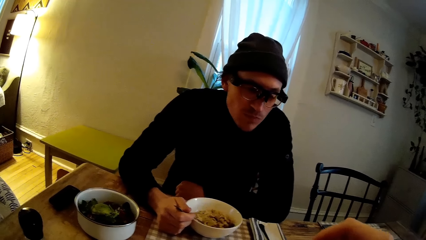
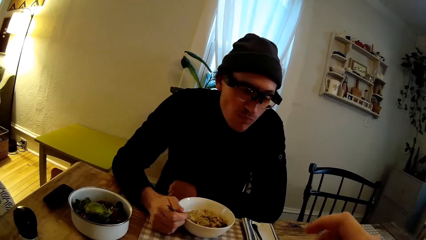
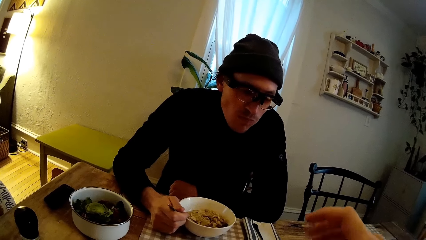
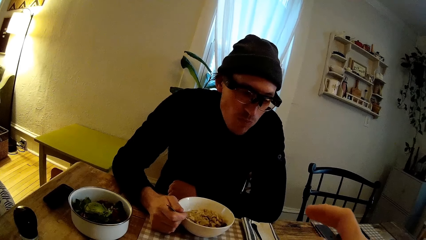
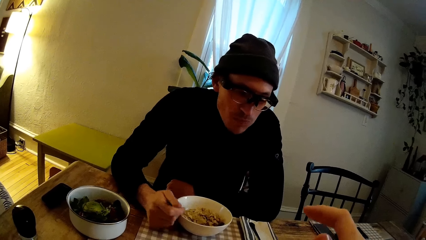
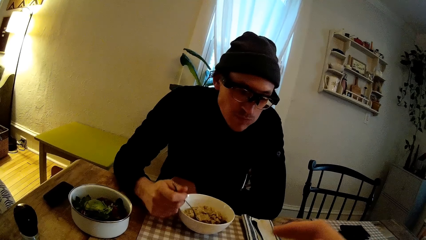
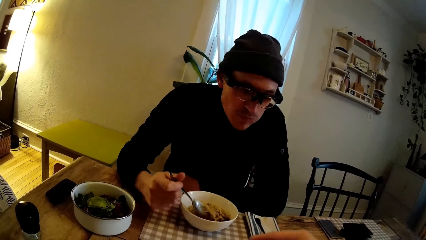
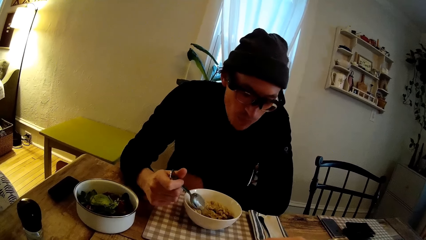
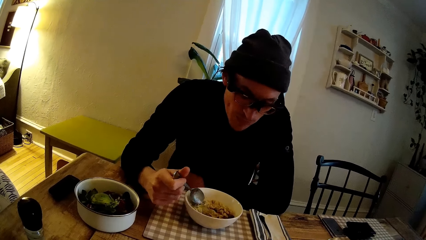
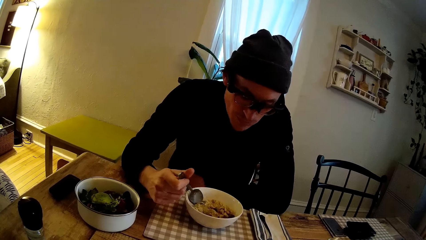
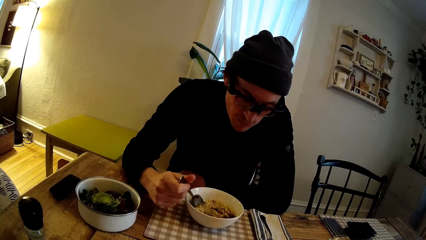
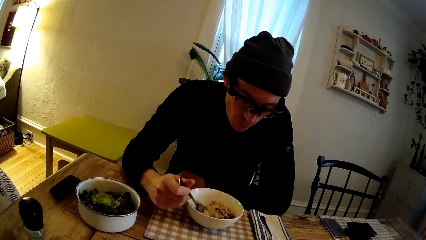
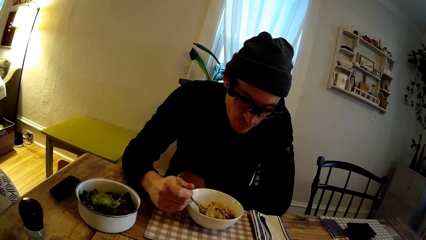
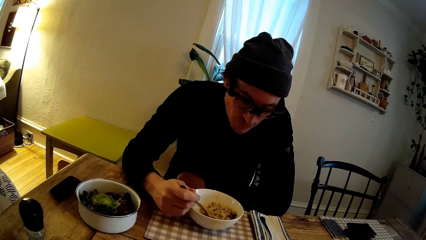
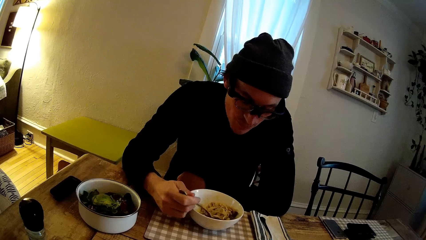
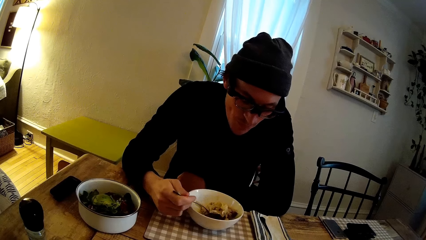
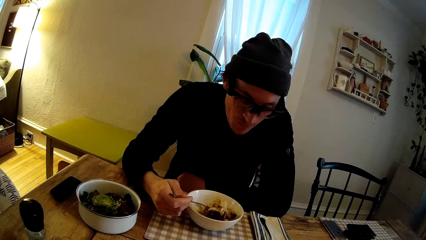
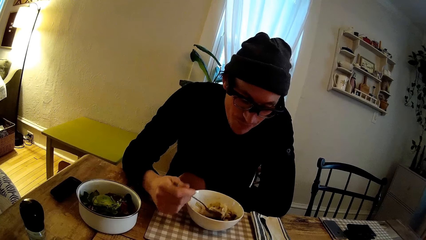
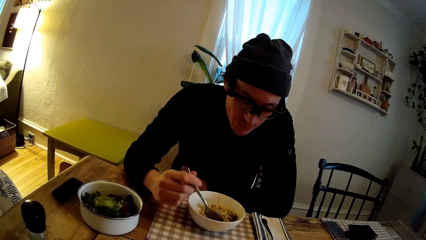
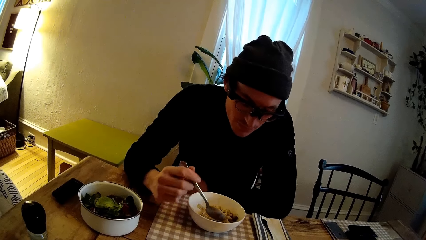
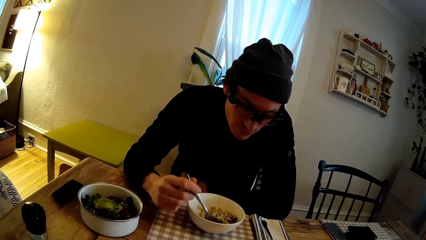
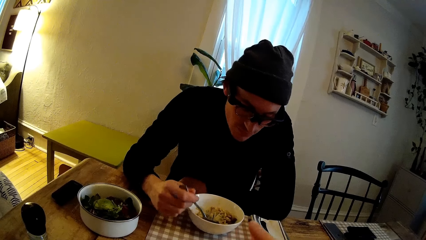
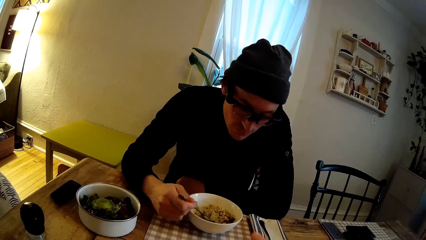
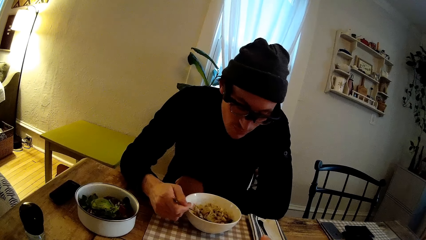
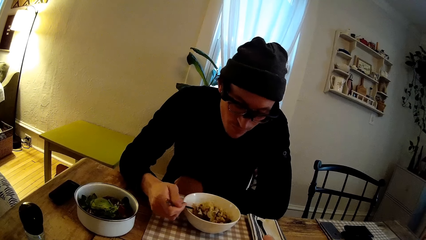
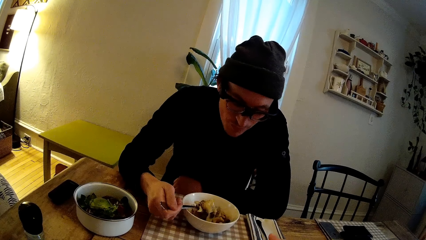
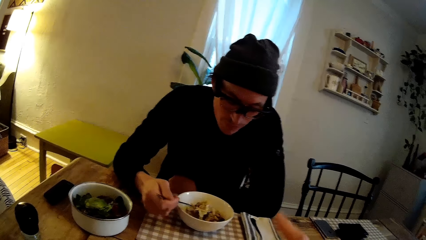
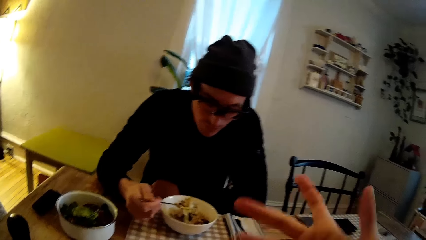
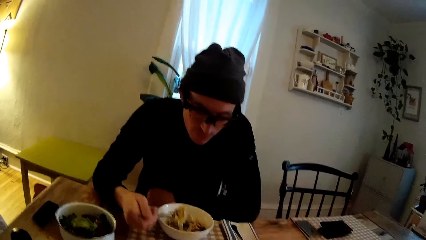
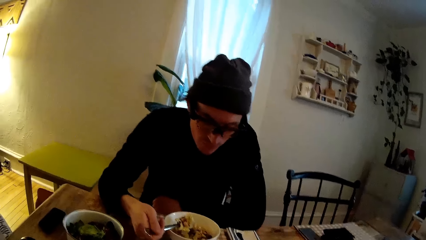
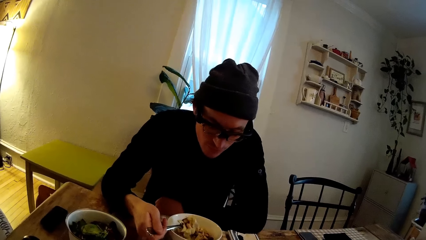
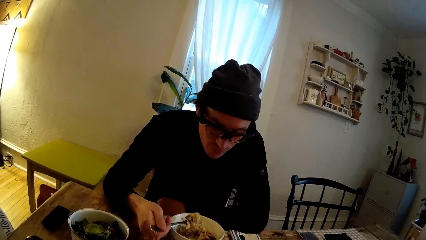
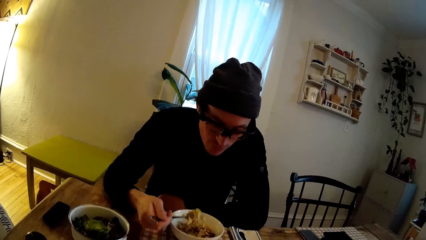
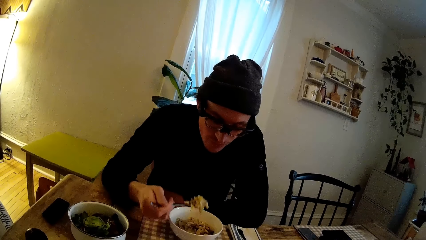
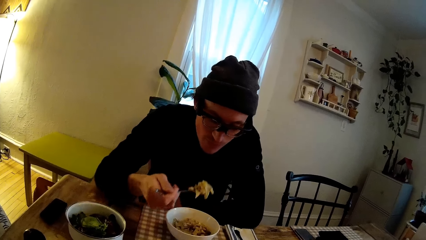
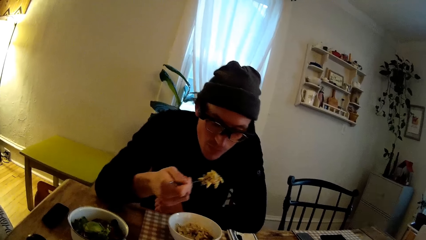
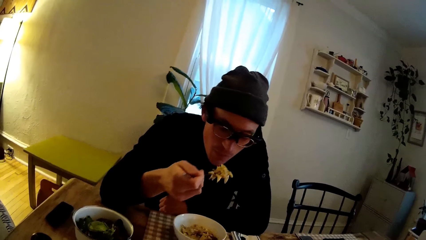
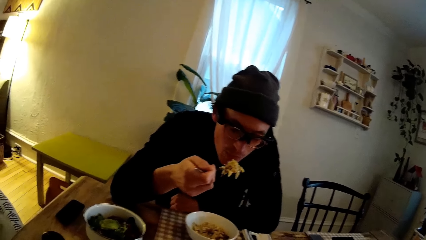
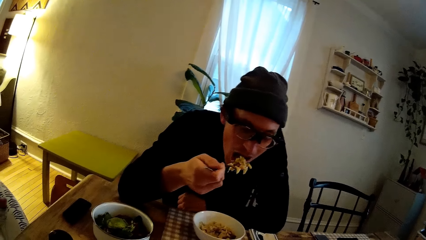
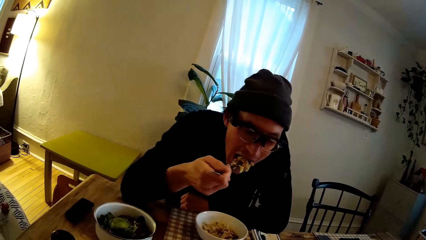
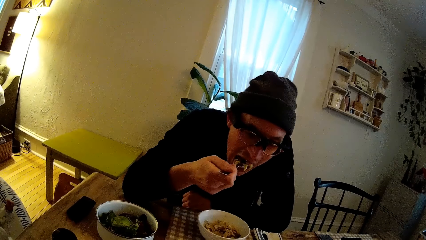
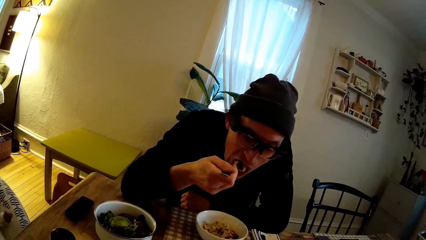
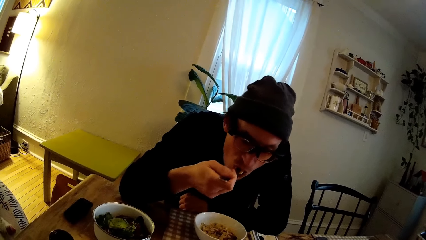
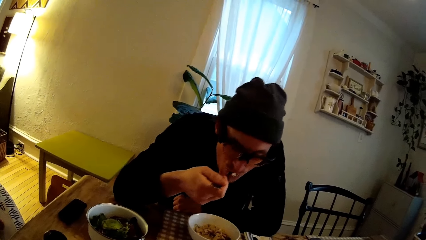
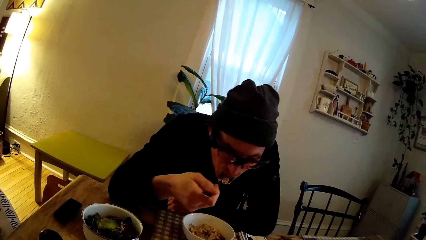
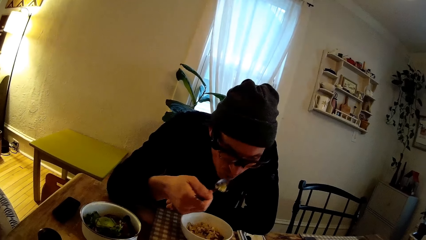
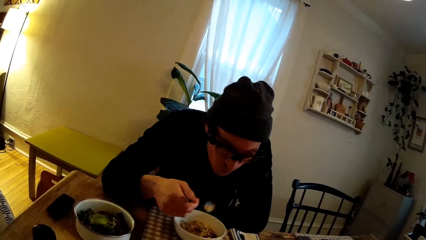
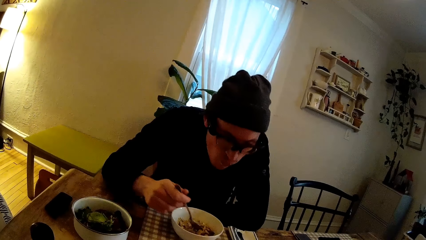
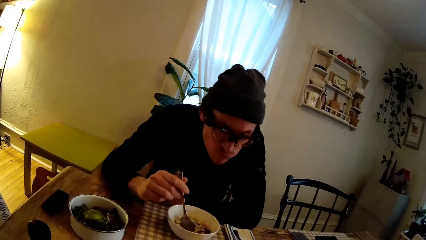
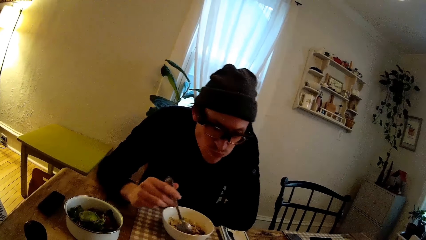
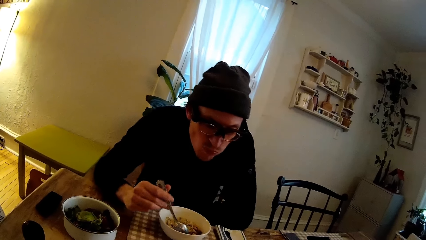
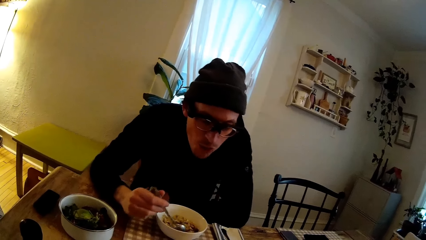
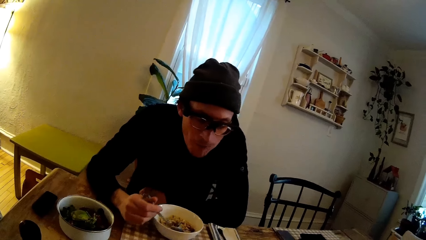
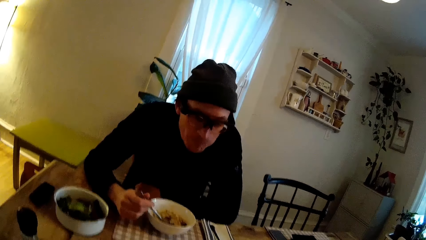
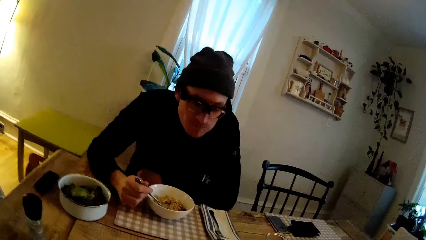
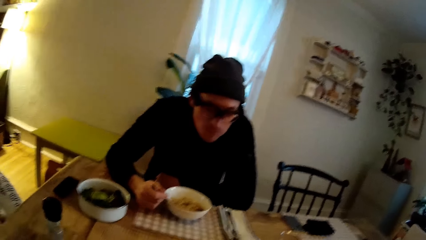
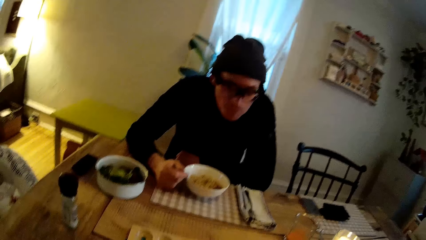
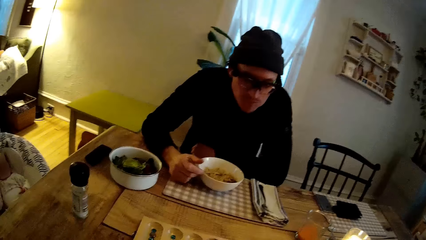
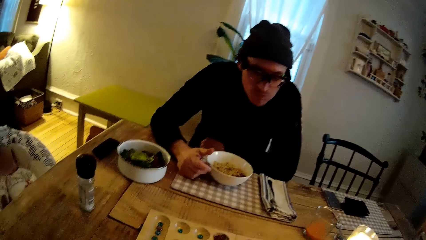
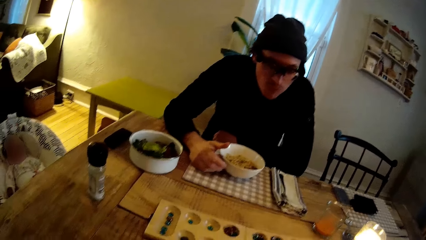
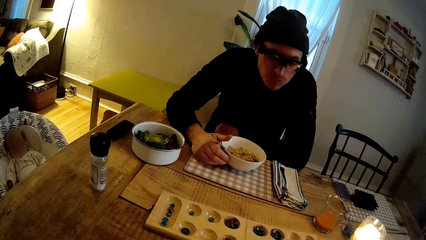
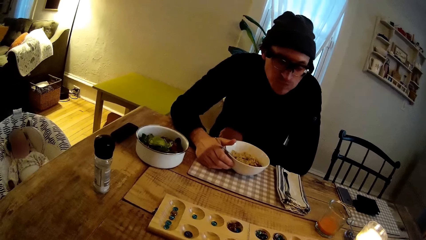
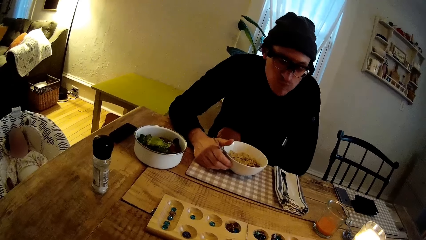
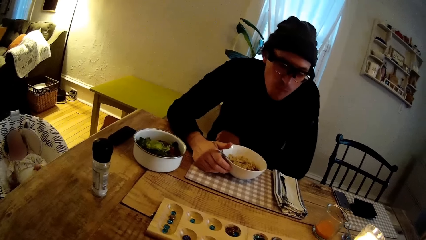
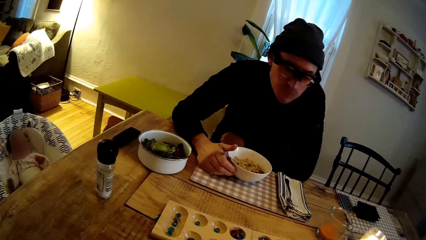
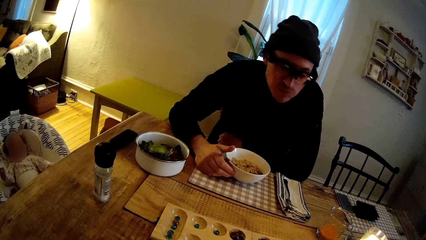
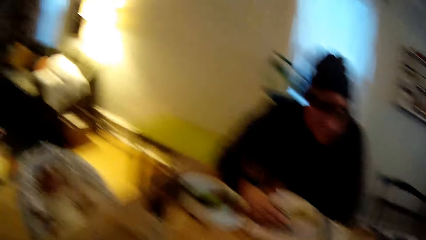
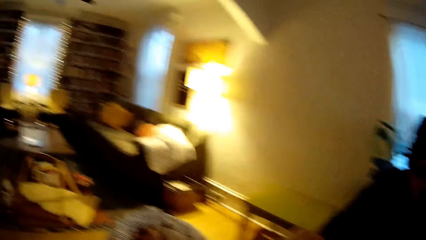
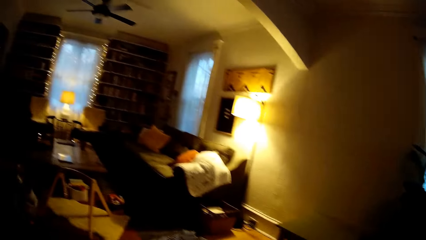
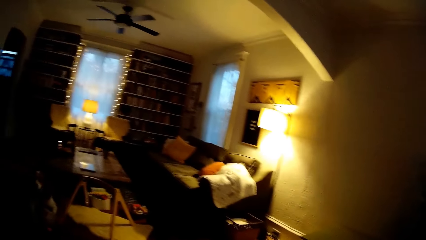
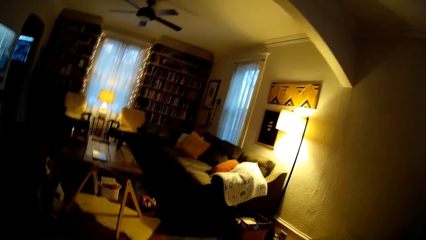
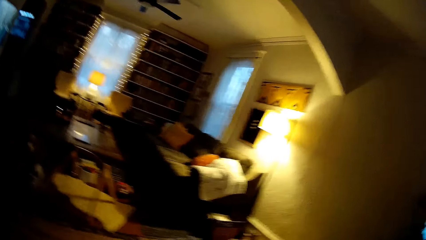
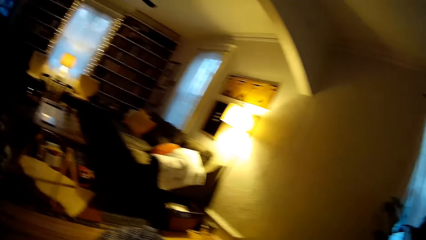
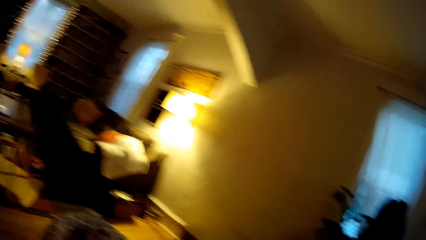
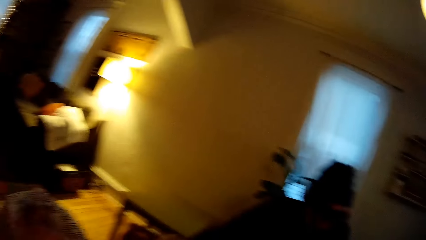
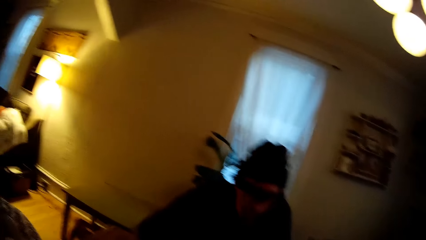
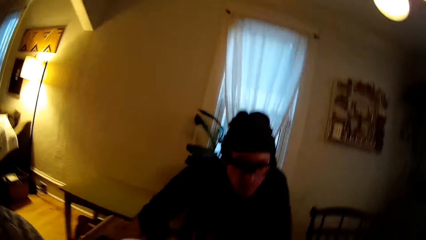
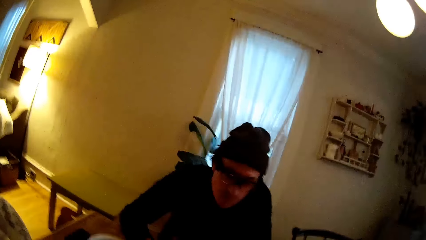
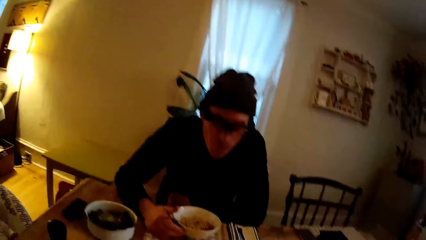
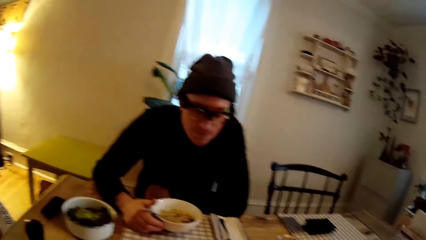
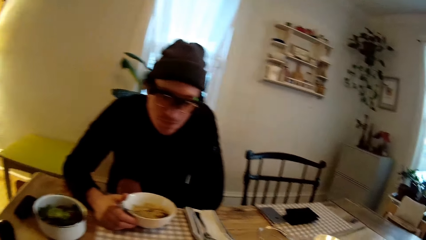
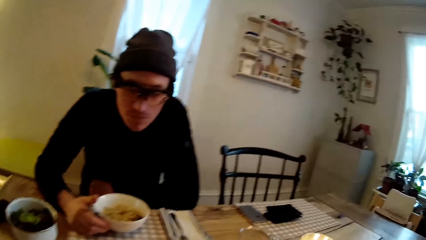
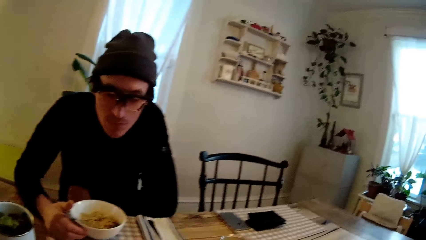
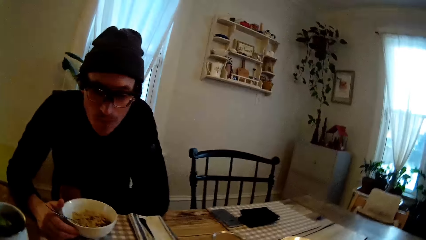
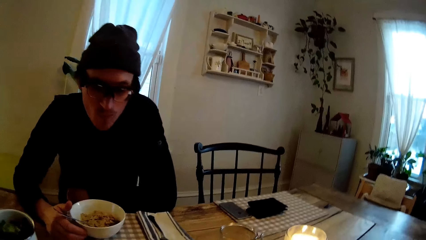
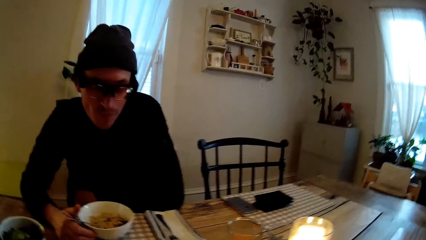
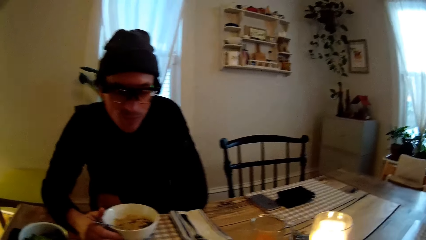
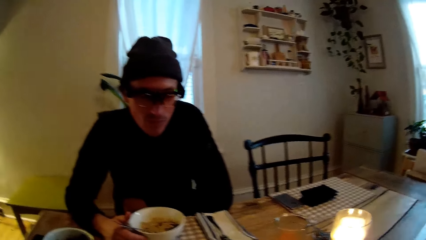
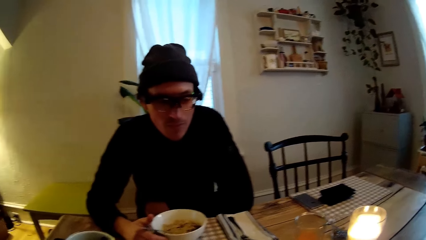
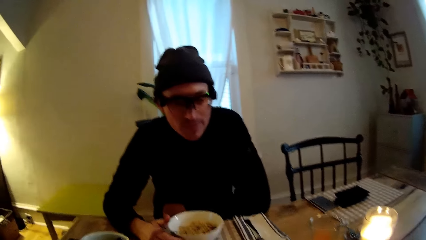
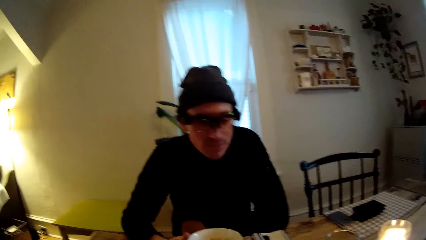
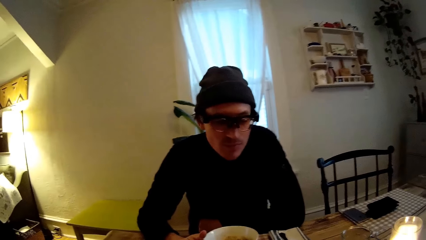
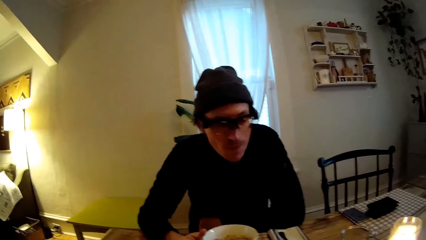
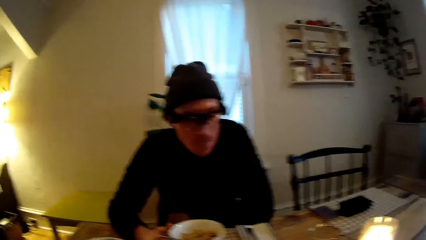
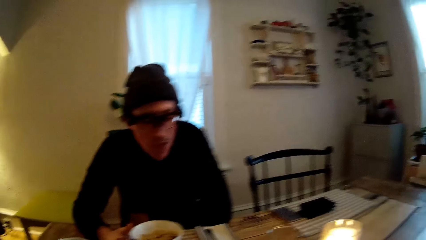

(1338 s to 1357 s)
The camera wearer moves her hand. A man scoops food with the spoon. The camera wearer moves her hand. The man eats. A baby sits on a rocker chair.
